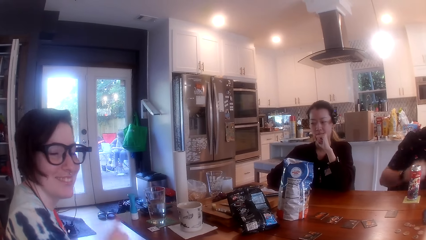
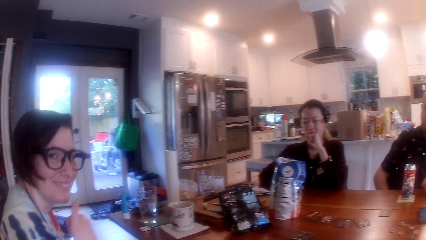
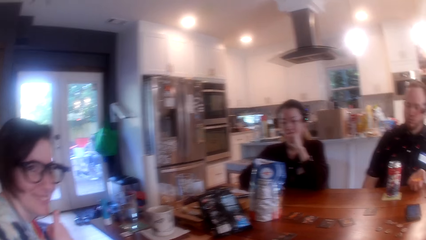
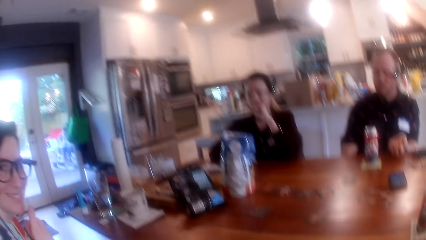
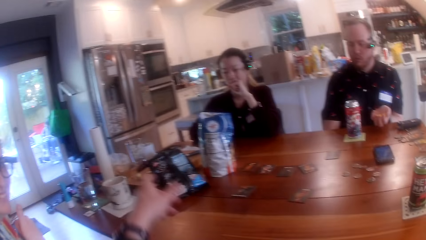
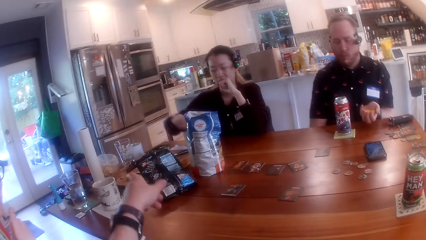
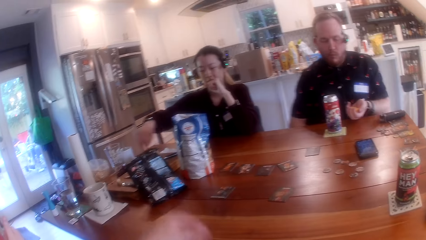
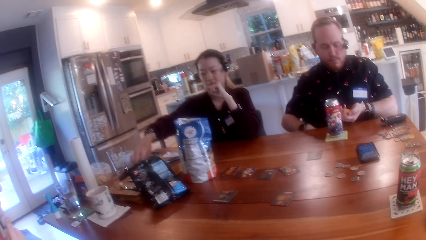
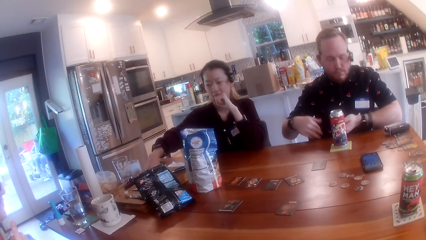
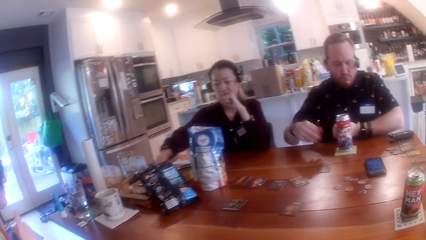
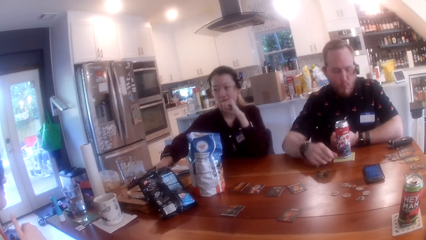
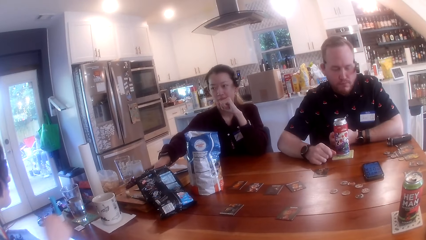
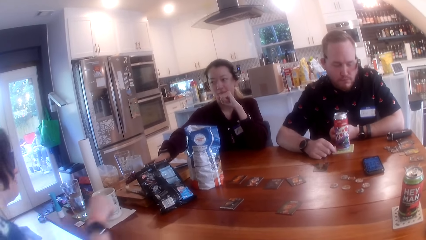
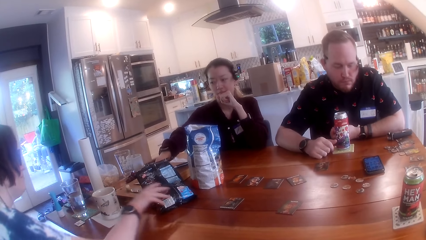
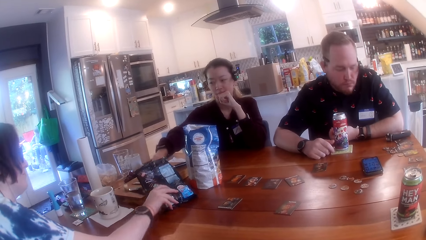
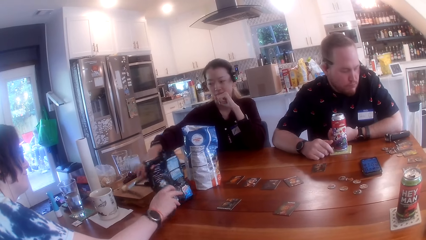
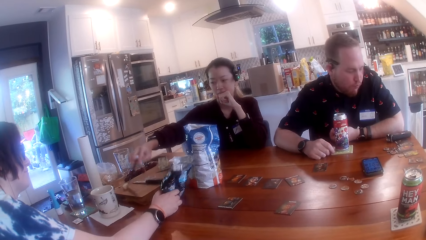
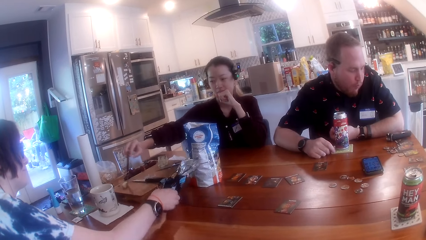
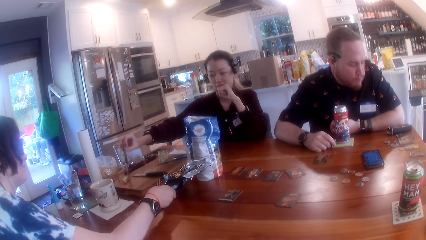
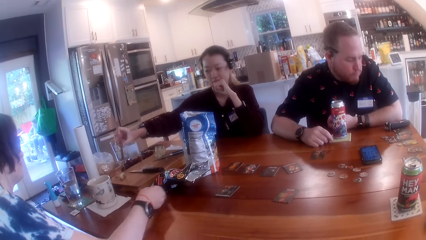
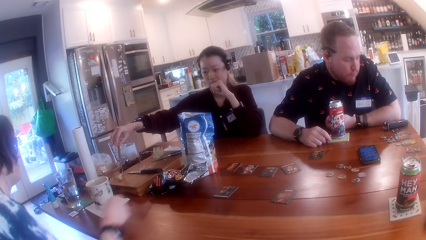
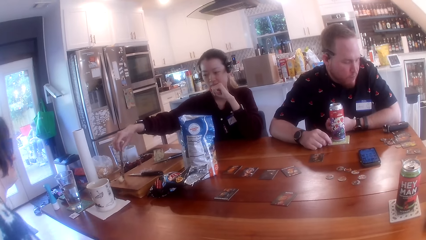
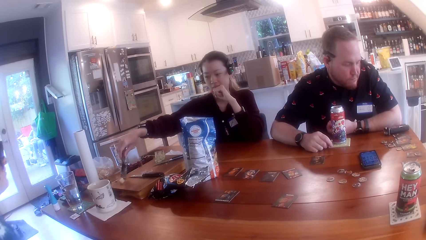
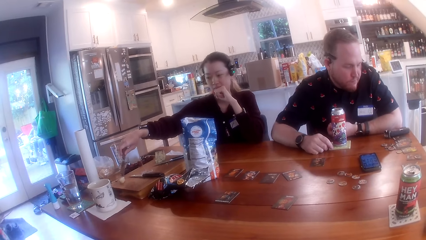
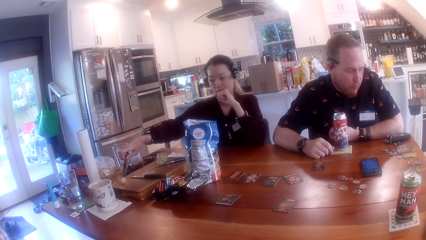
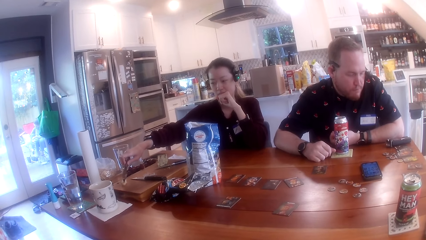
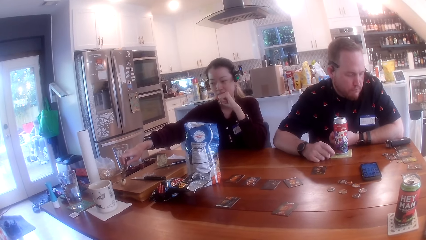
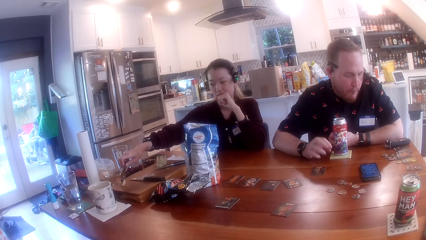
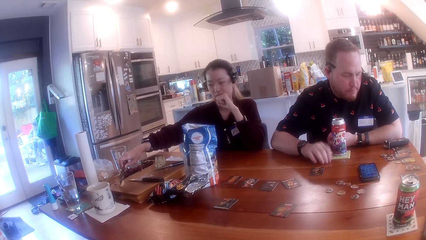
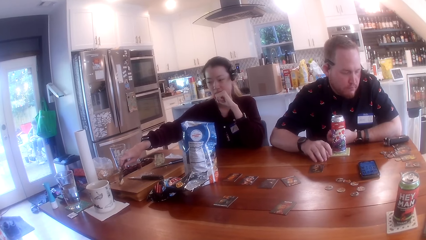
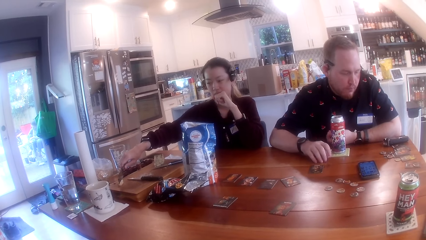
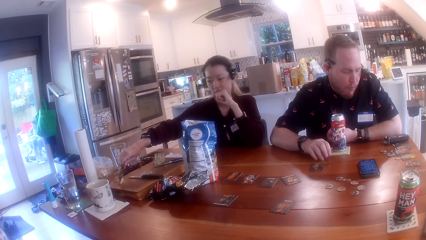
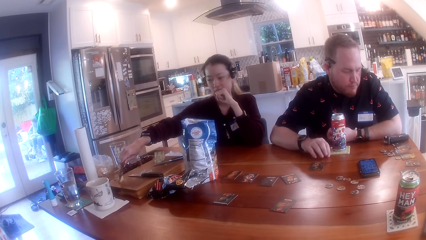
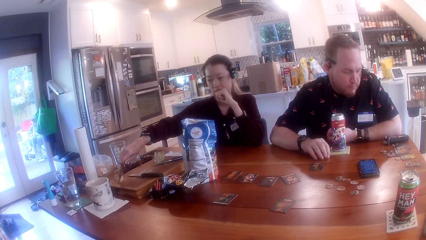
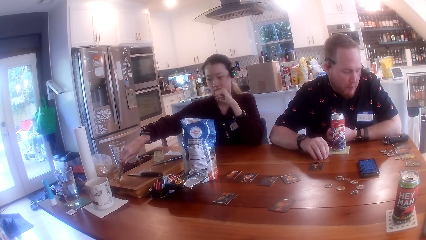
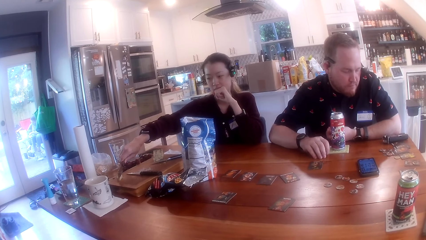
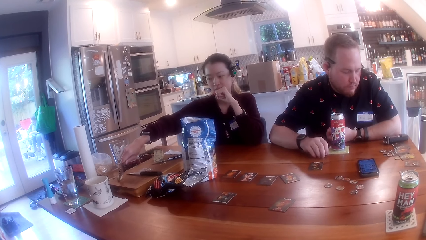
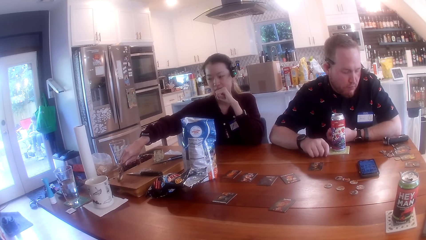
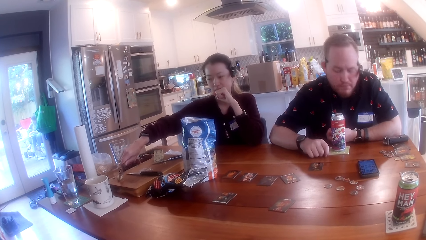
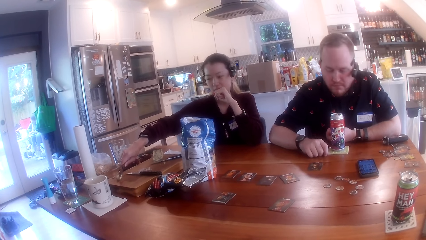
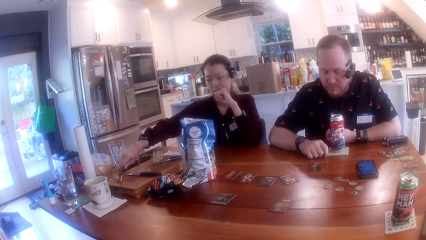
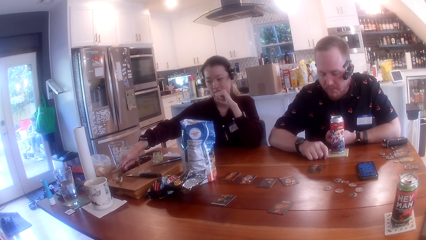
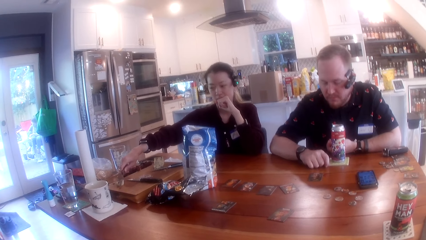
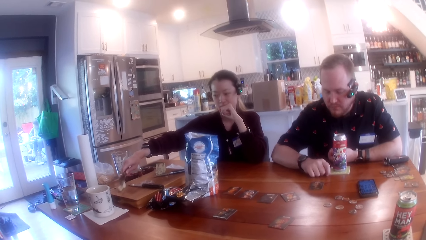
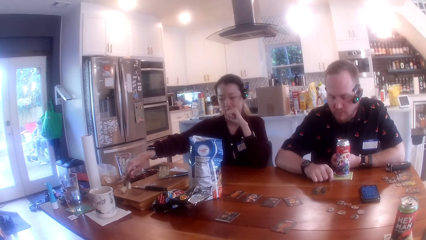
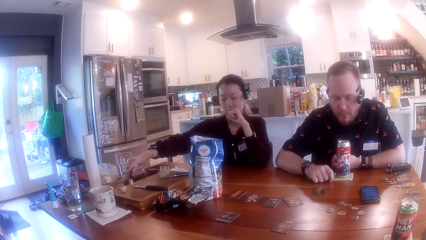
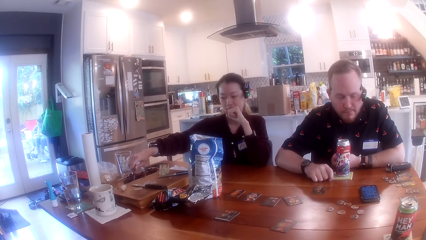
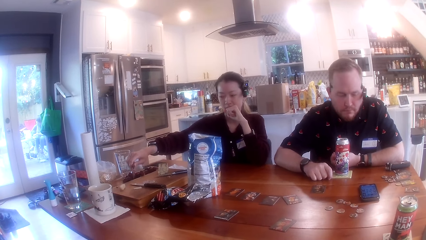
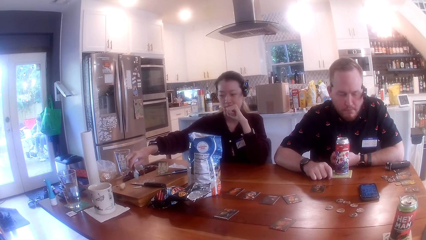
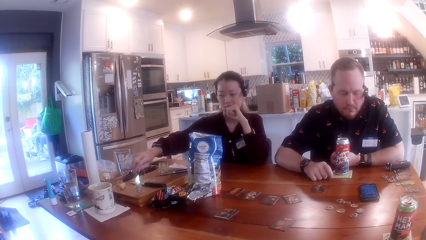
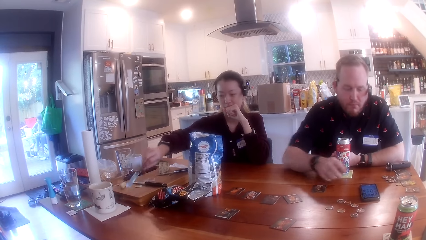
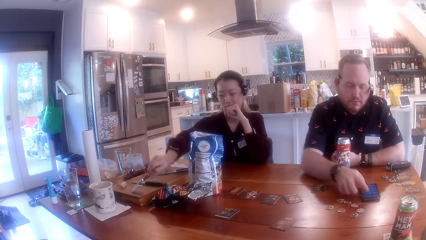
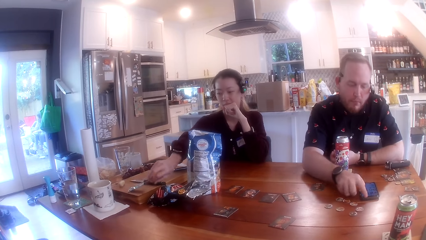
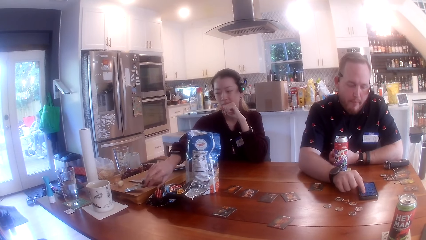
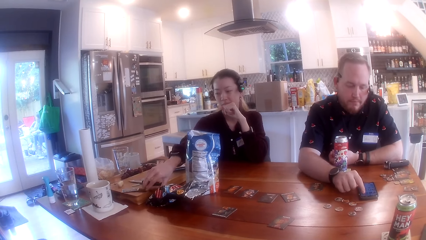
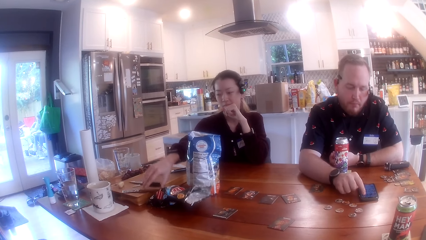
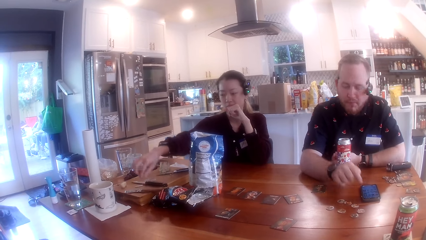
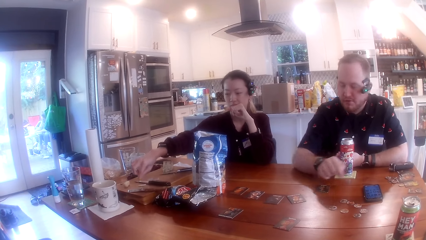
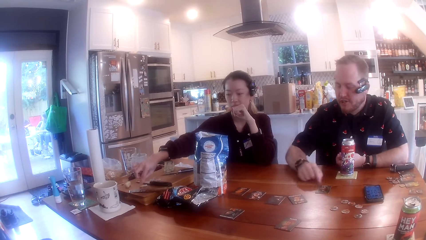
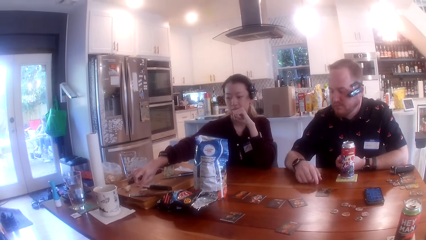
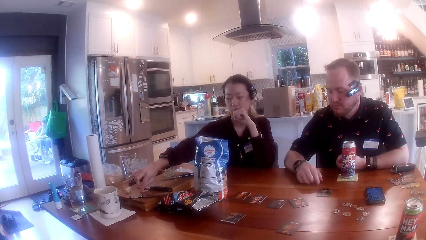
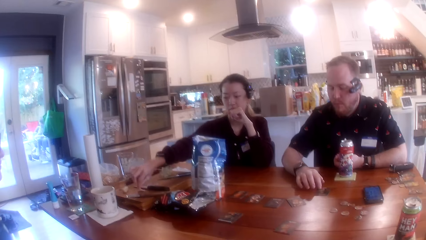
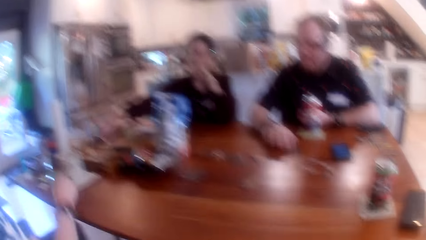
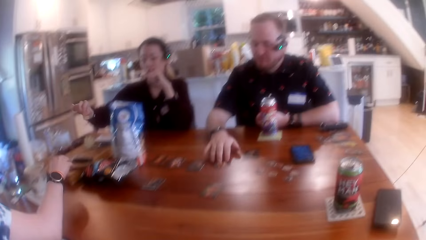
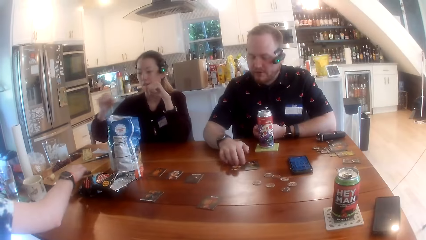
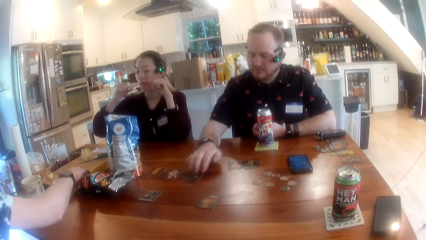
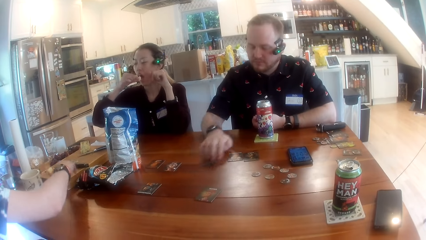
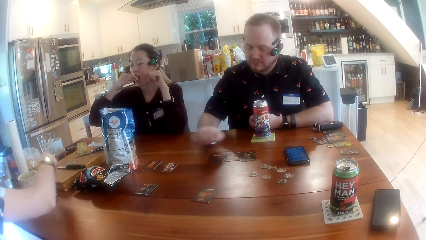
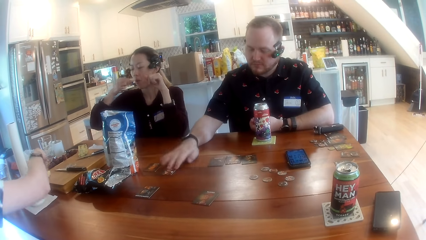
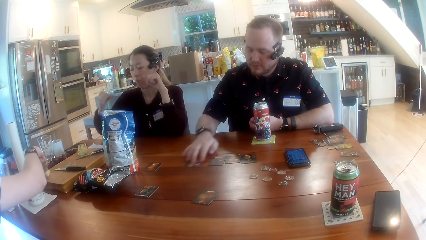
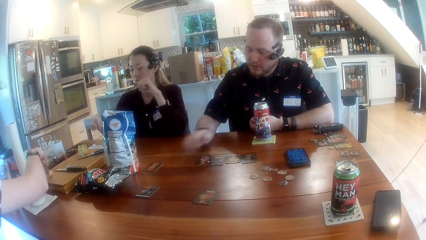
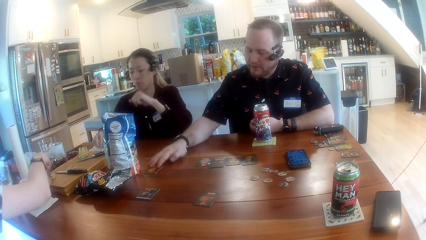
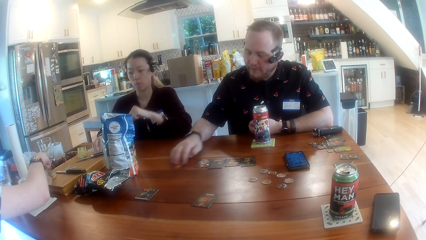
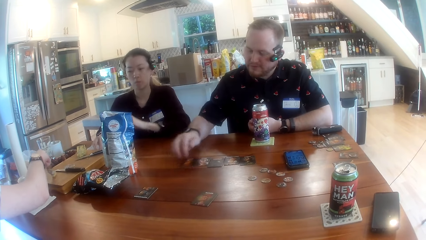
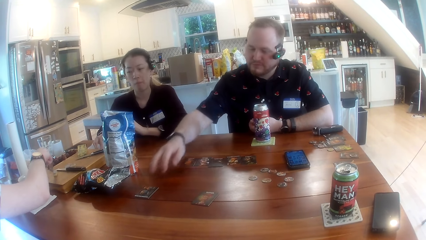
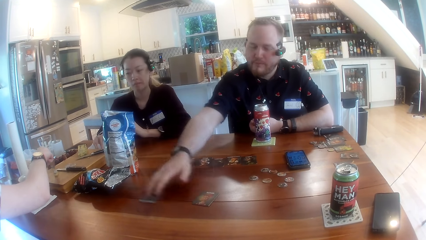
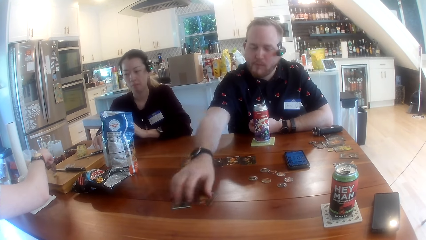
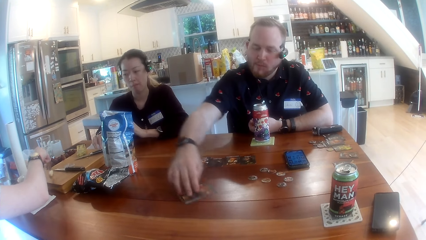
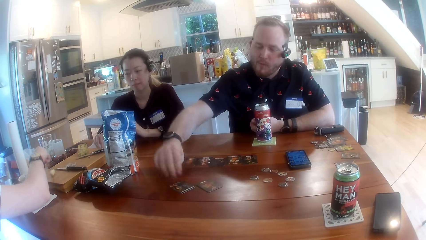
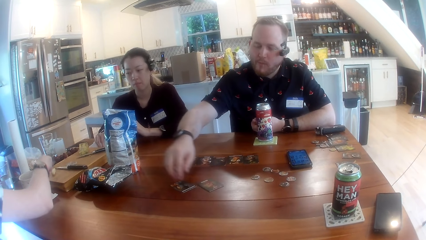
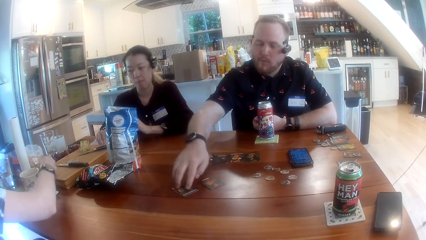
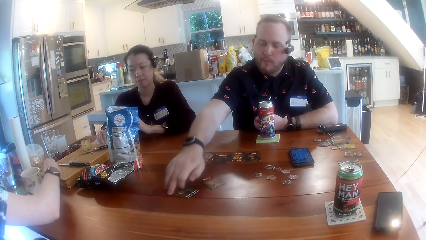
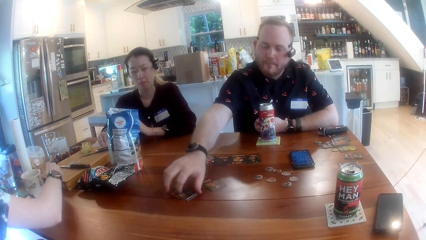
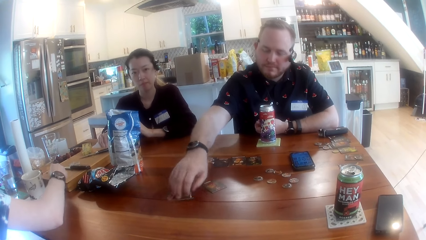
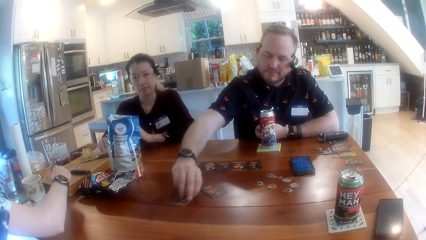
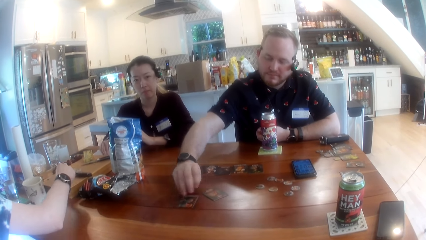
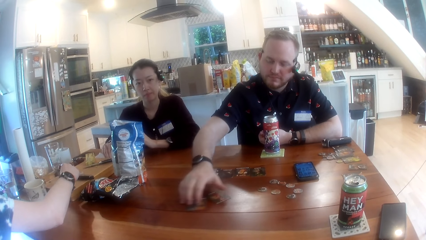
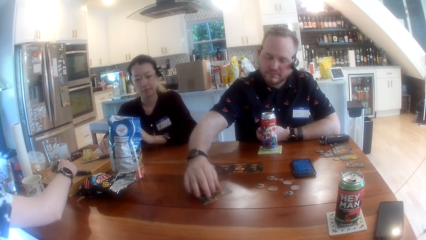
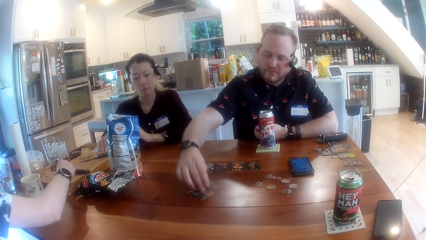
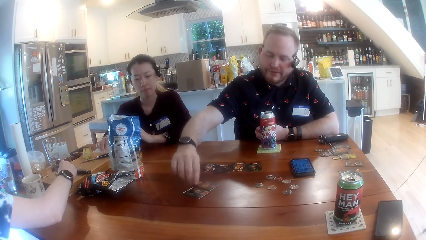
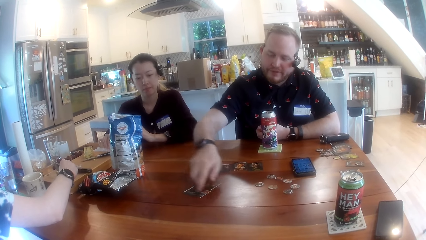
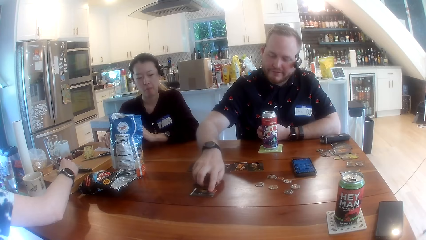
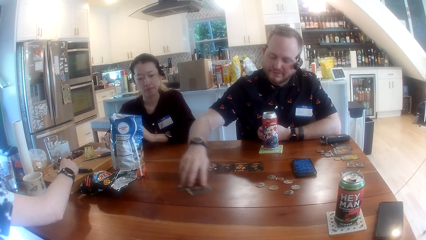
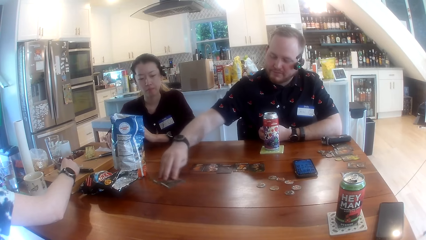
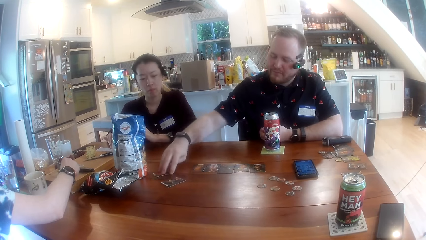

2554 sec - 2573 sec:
A man puts chips in his mouth with his right hand. A woman makes gestures with her right hand. The camera wearer points at the packet on the table. Another woman picks up a cleaver knife on a chopping board on the table with her right hand. The man taps his right hand fingers on the table. The other woman slices a fruit on the chopping board with the cleaver knife in her right hand. The other woman shakes the fruit slice off the cleaver knife with her right hand and drops the cleaver knife on the chopping board with her right hand. The man operates the phone on the table with his right hand. The other woman picks up the fruit slice on the chopping board with her right hand. The man picks up cards from the table with his right hand.
